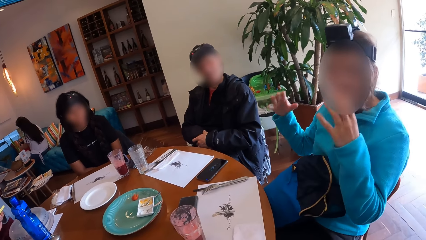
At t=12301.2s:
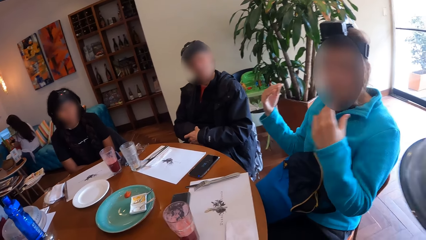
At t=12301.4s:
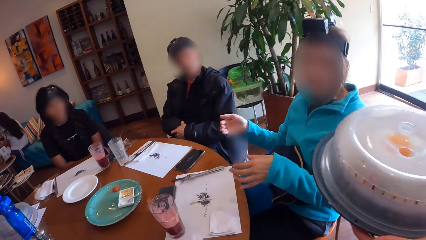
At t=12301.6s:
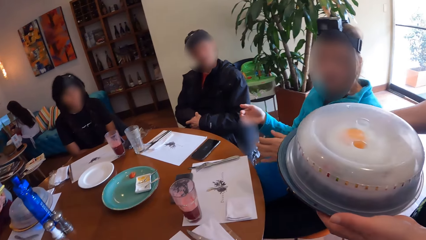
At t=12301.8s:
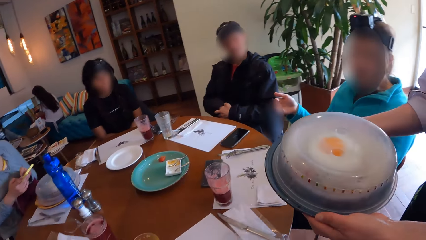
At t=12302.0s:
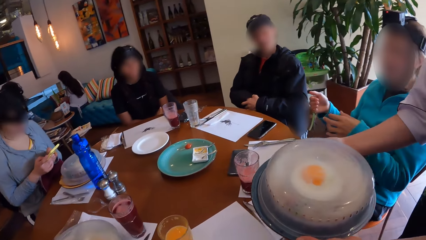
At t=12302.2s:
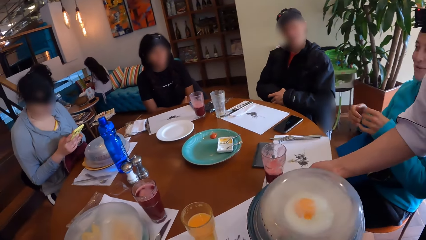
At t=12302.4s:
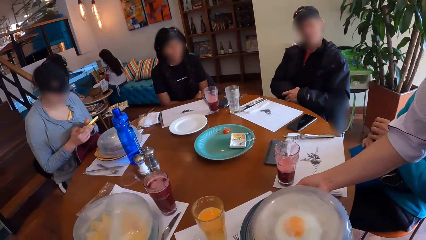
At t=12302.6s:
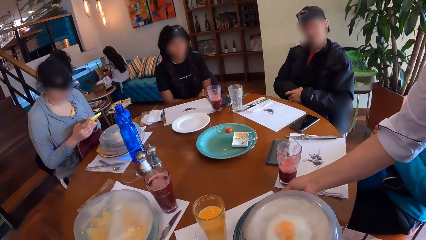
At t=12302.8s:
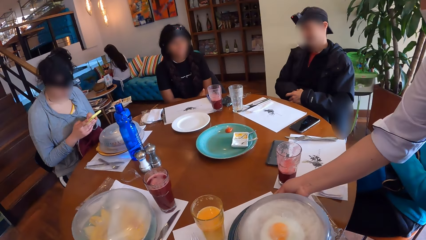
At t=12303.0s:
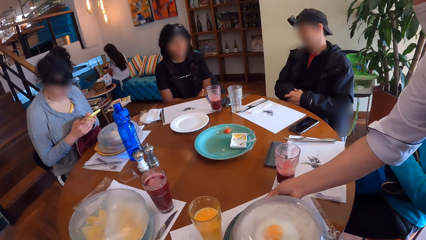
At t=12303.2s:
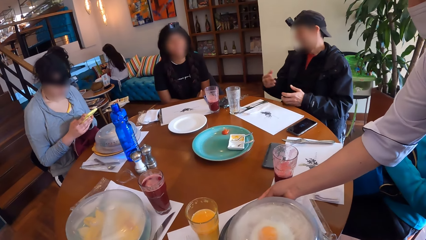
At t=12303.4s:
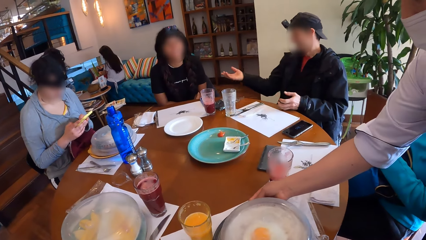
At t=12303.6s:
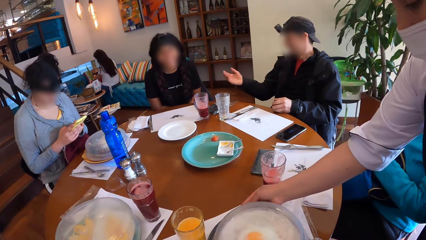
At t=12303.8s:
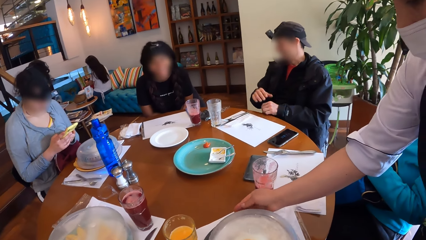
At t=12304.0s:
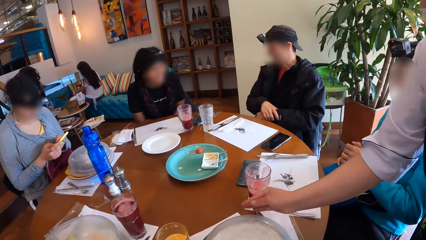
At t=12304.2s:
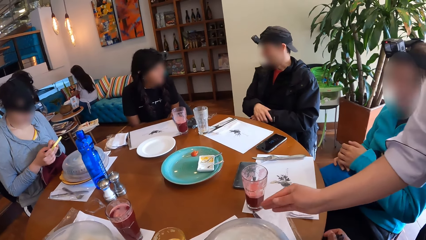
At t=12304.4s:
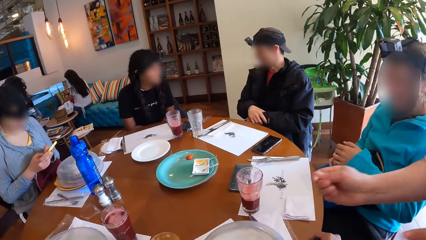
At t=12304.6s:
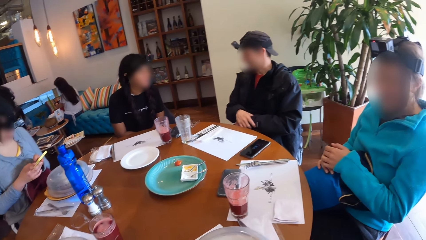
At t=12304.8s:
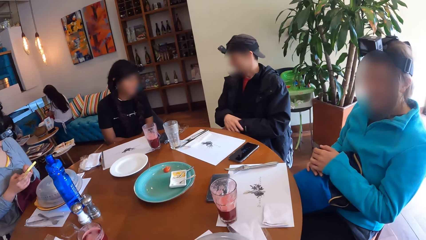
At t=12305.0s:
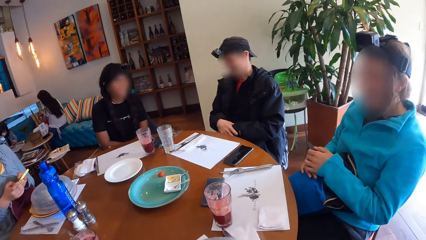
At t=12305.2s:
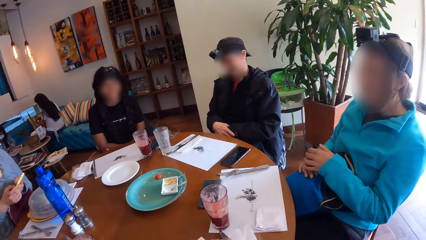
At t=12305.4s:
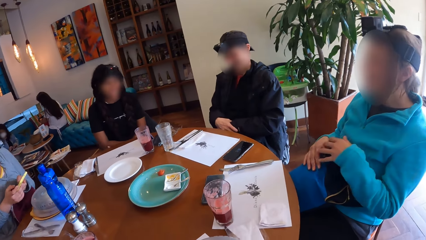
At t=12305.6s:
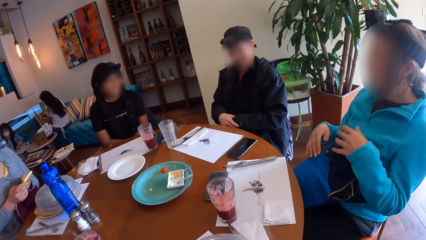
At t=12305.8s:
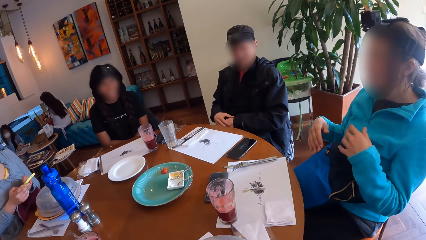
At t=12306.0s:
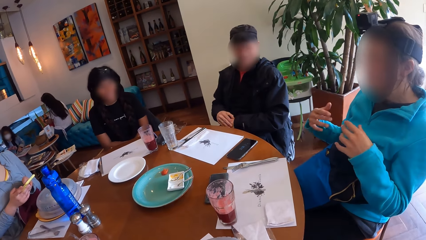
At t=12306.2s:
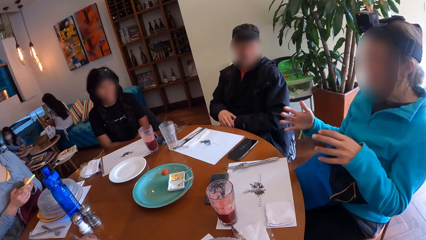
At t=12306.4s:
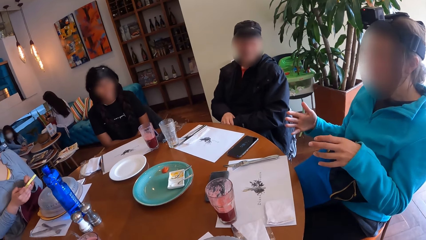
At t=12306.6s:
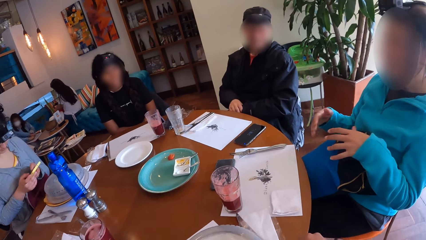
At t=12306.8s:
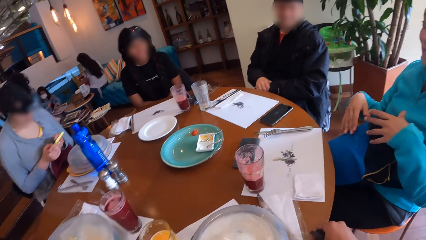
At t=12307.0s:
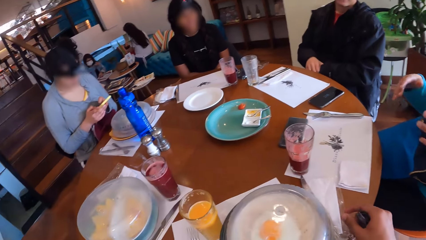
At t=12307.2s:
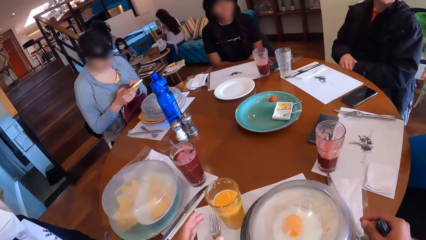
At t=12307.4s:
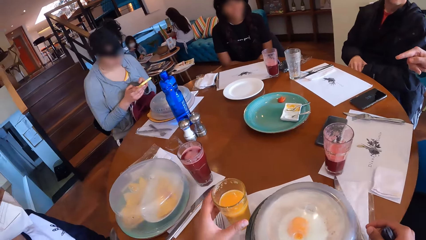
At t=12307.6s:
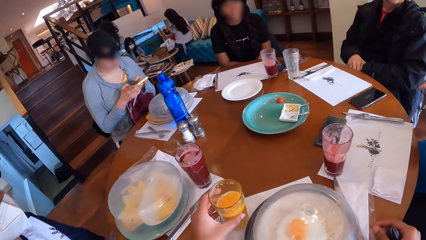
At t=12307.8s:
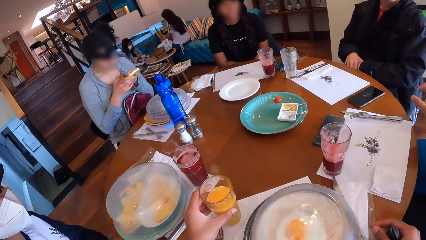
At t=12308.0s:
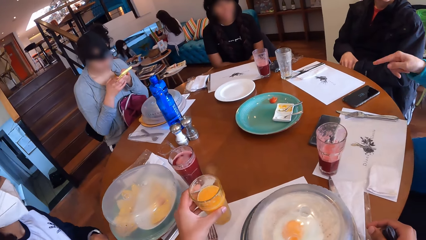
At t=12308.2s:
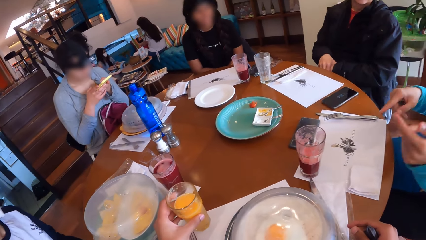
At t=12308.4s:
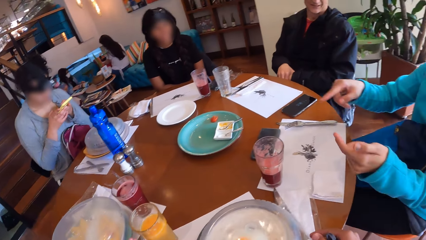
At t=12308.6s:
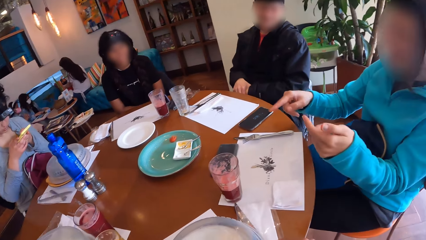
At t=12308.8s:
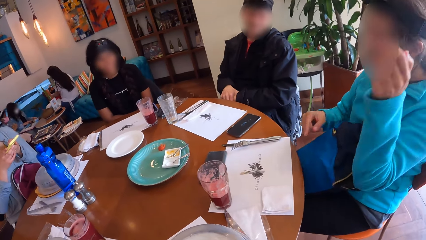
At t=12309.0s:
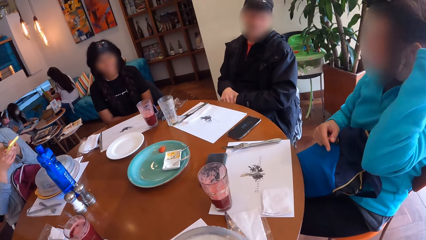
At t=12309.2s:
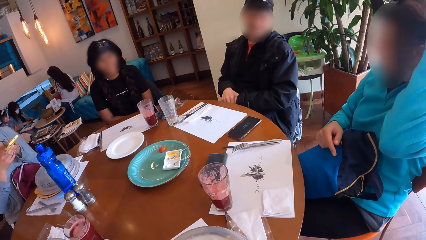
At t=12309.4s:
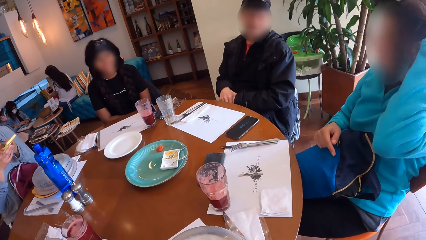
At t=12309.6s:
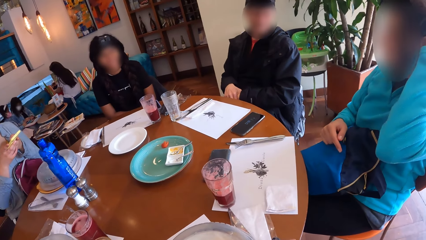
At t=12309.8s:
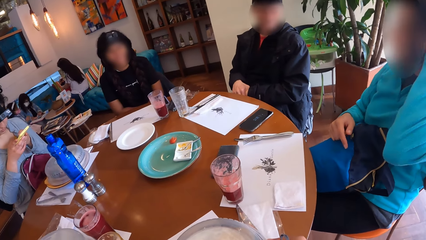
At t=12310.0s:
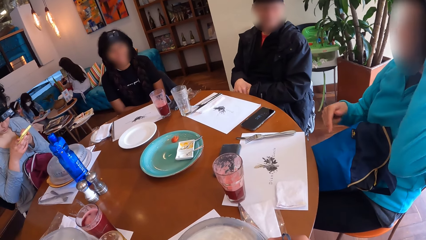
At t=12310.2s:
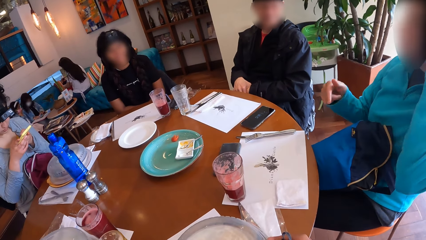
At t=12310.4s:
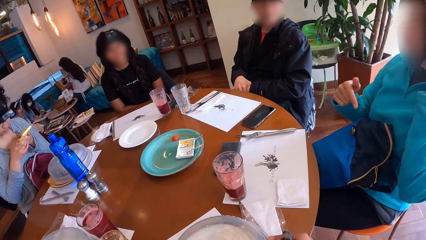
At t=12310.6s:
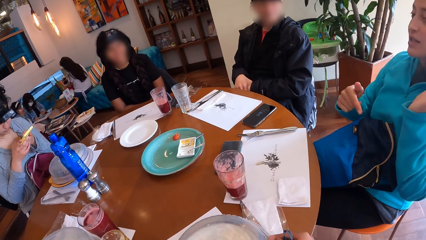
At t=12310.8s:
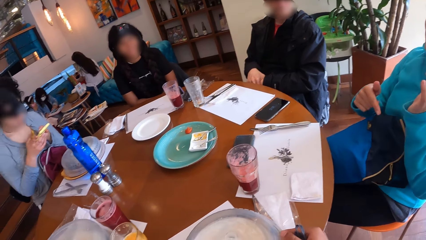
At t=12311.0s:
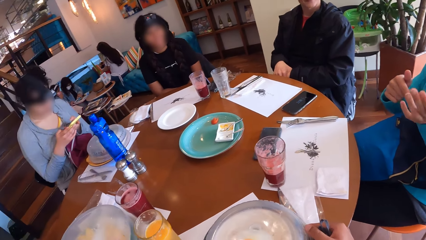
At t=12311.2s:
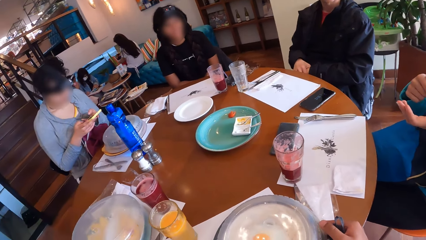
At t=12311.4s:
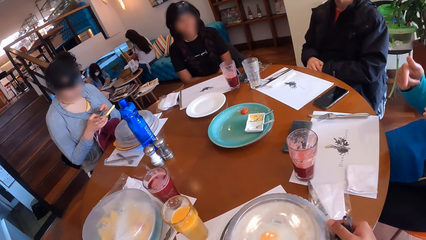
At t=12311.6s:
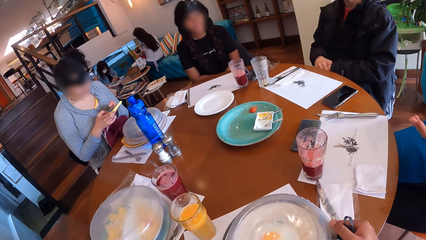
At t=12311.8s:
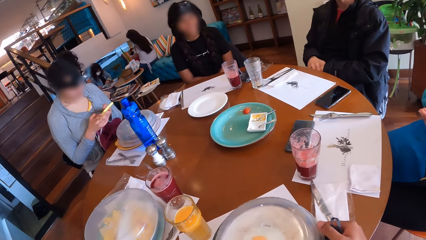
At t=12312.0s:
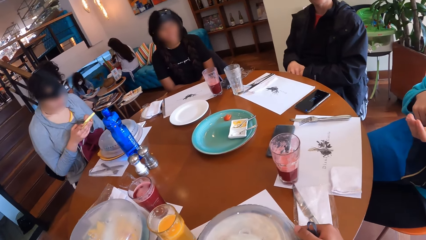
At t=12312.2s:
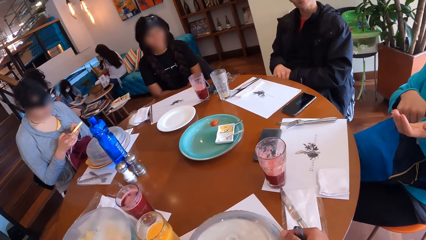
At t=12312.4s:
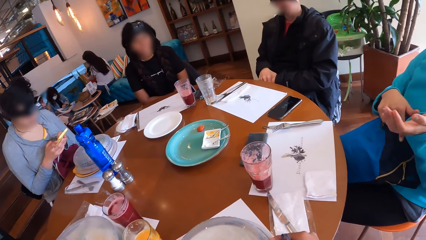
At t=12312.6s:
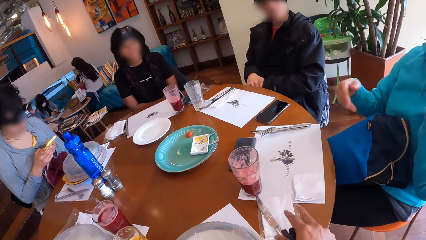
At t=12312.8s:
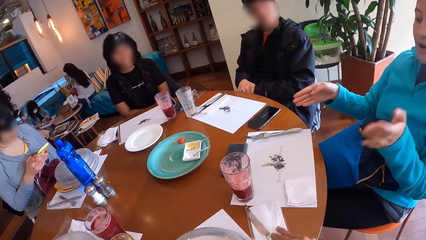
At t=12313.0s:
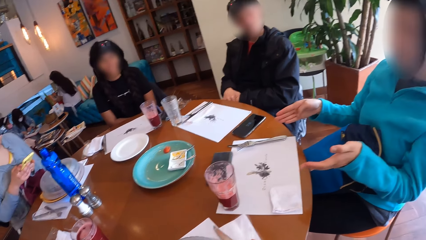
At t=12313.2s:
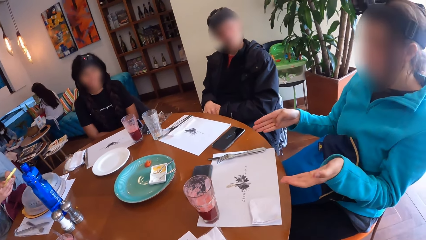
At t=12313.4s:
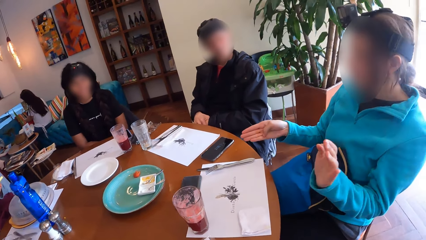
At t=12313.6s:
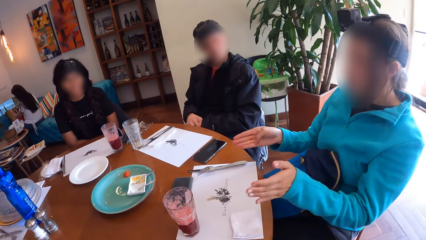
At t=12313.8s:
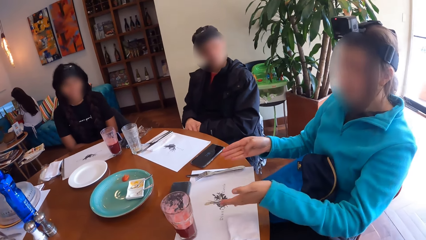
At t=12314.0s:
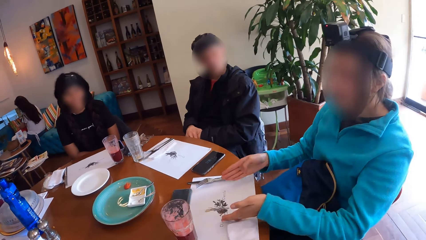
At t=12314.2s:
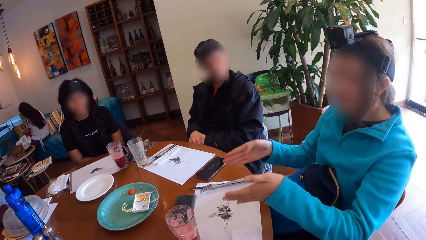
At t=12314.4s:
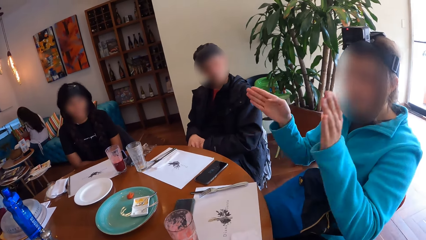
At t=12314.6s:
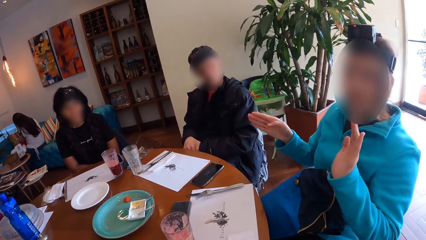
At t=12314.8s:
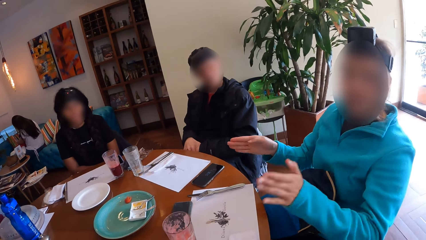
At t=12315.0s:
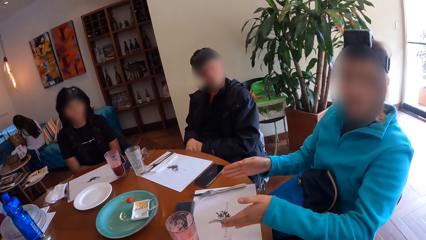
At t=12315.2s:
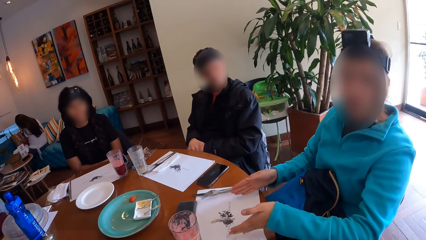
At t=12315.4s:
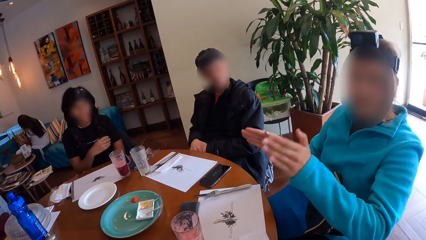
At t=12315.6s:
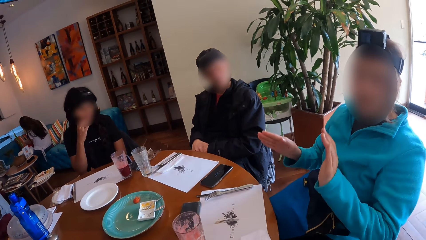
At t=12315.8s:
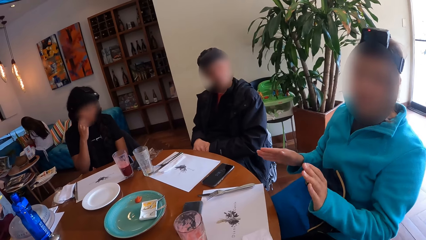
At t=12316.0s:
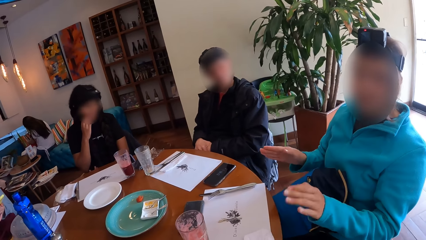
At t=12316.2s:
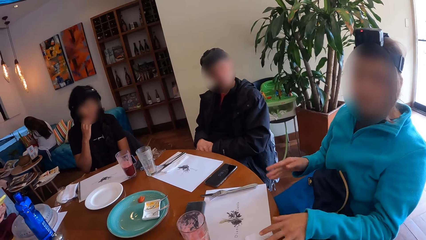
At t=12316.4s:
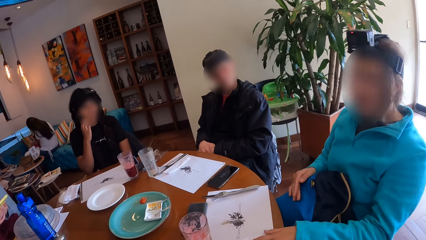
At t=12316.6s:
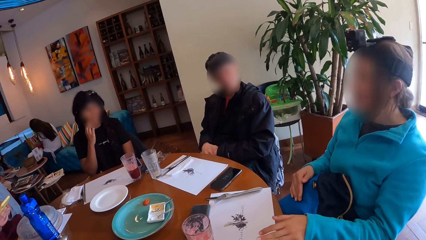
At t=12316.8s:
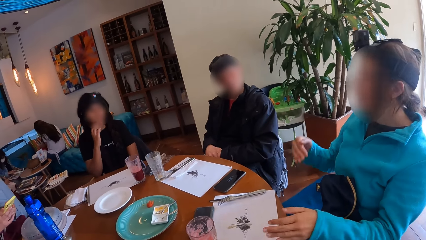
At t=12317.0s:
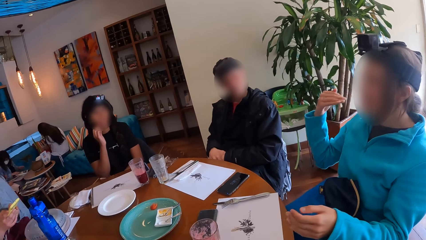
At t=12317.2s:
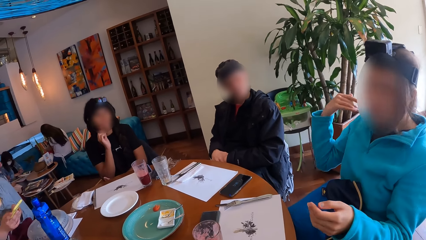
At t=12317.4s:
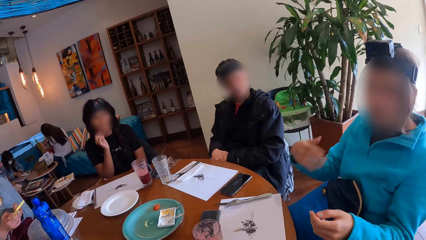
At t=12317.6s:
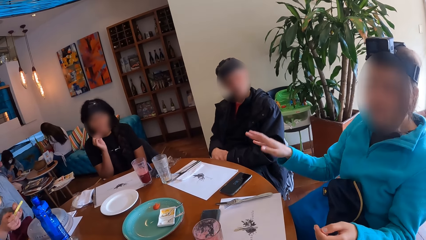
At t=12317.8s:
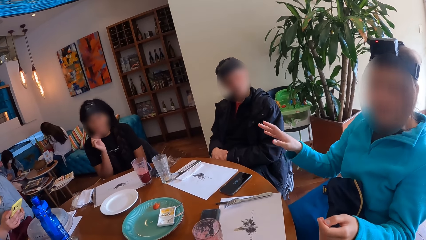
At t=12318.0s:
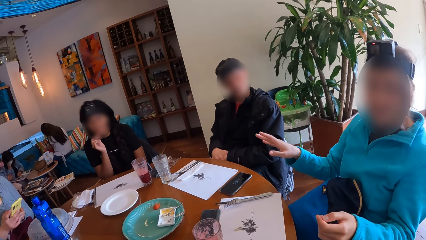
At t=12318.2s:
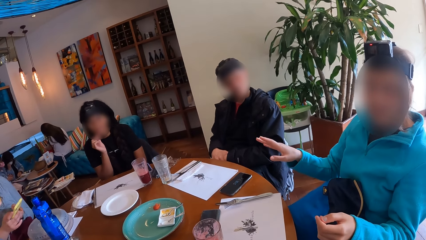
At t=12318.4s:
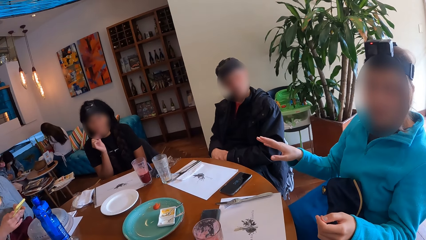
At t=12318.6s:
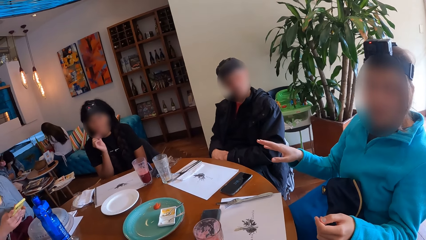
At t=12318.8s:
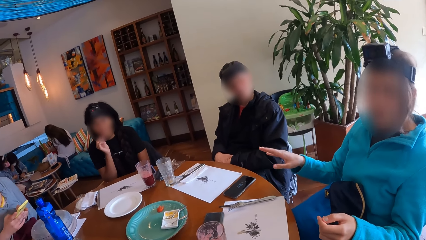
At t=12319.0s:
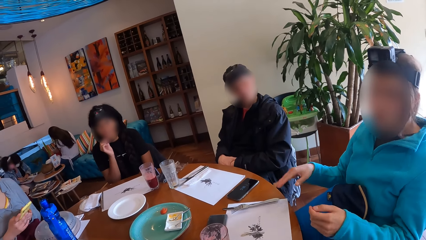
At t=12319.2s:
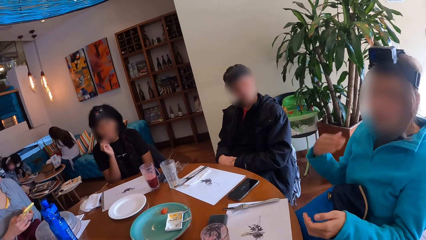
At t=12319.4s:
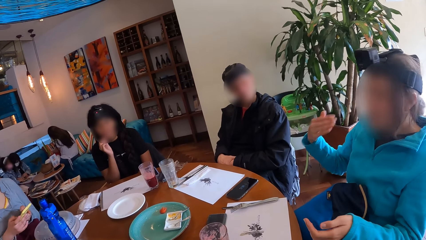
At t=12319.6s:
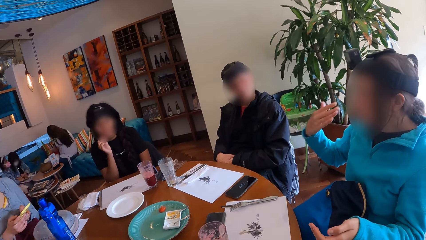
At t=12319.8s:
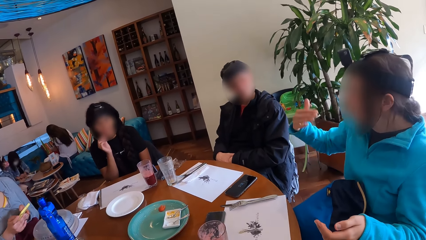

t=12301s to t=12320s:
The waiter hands the camera wearer a plate of food with both hands. A person puts food on the table. A woman interacts with a group of people. The camera wearer adjusts the cup on the table with his left hand. Another person moves the hand. The camera wearer adjusts the plate of food on the table with his right hand.
